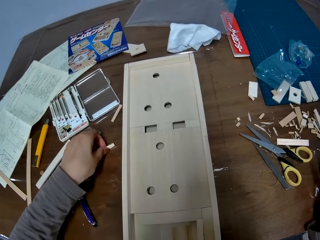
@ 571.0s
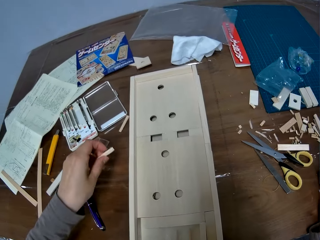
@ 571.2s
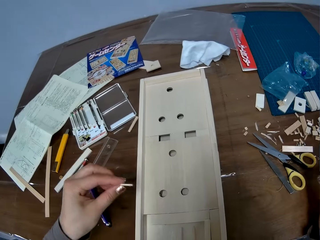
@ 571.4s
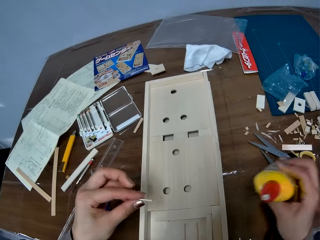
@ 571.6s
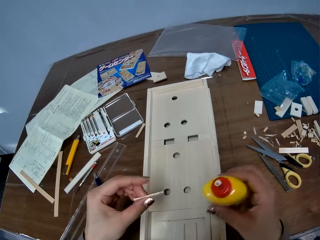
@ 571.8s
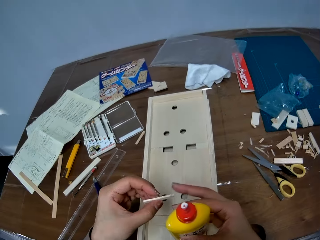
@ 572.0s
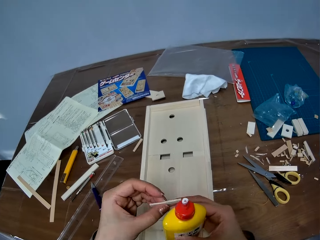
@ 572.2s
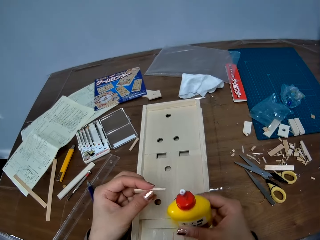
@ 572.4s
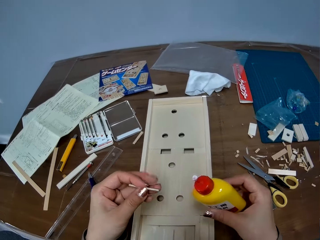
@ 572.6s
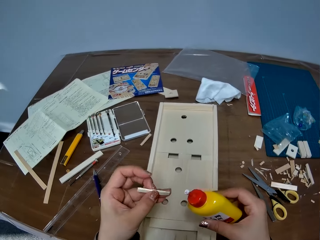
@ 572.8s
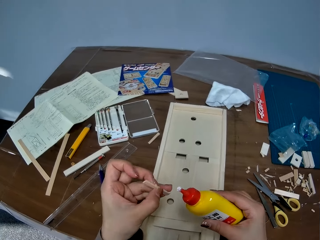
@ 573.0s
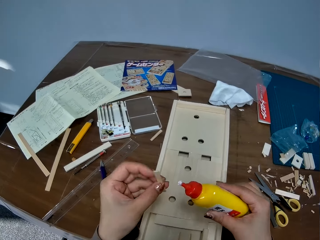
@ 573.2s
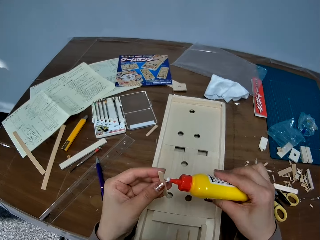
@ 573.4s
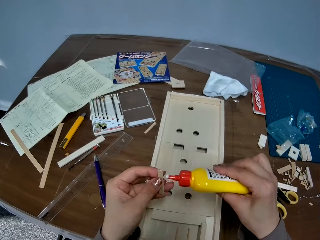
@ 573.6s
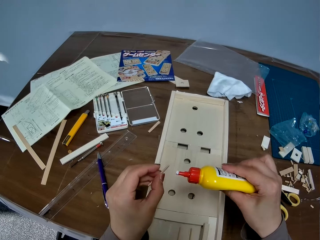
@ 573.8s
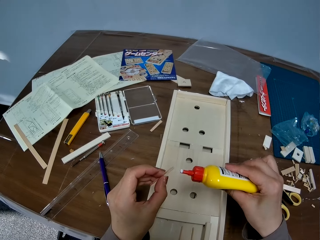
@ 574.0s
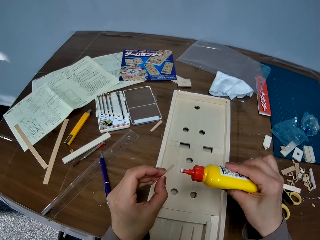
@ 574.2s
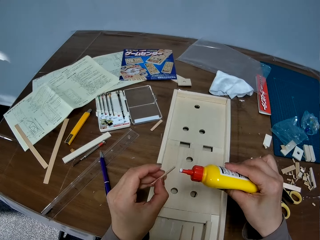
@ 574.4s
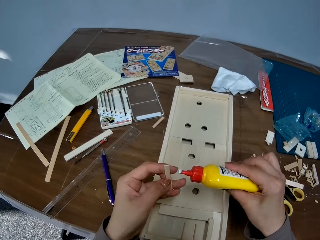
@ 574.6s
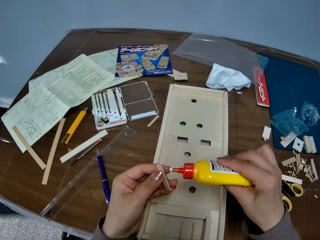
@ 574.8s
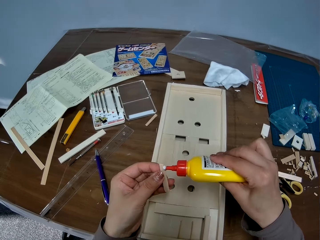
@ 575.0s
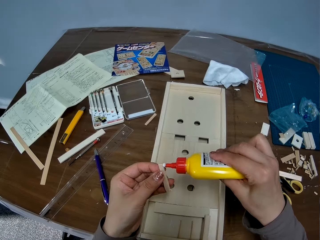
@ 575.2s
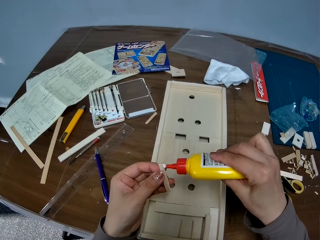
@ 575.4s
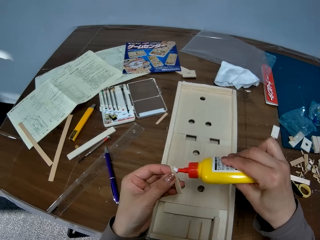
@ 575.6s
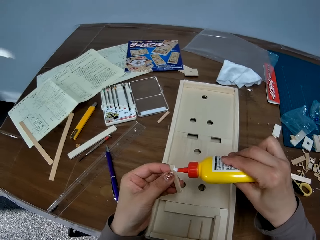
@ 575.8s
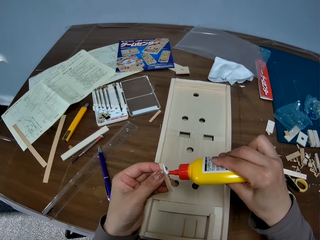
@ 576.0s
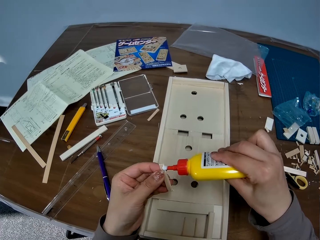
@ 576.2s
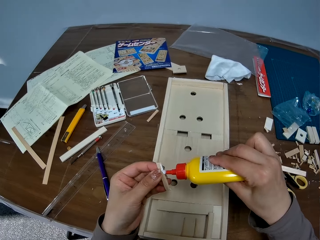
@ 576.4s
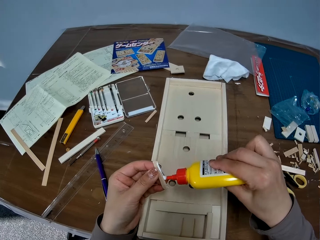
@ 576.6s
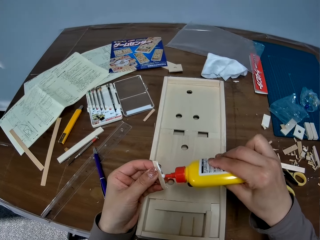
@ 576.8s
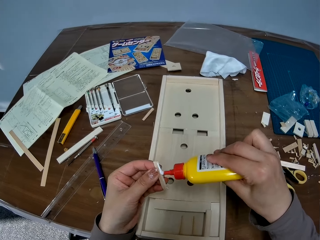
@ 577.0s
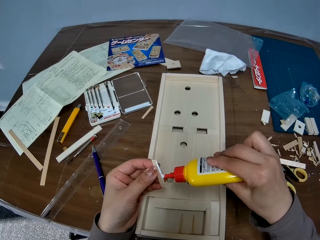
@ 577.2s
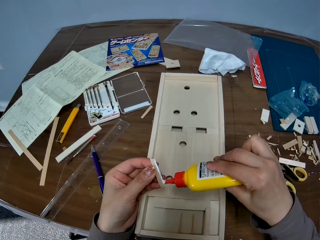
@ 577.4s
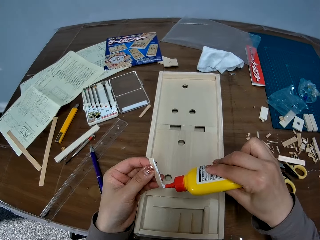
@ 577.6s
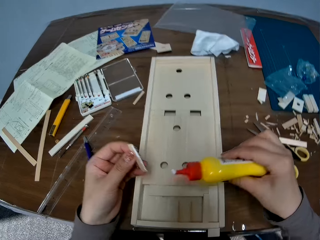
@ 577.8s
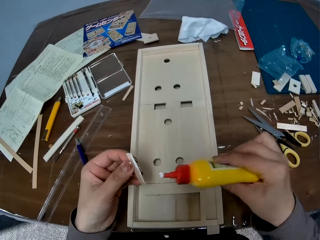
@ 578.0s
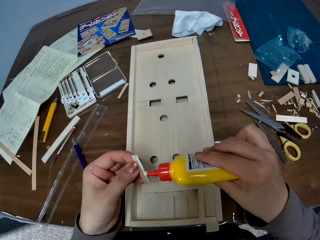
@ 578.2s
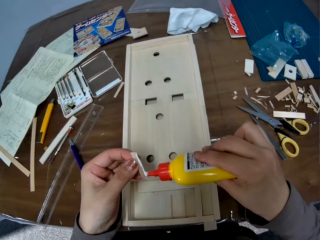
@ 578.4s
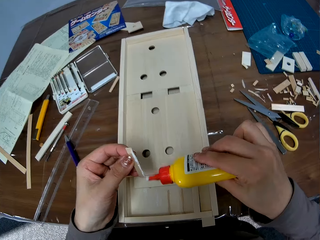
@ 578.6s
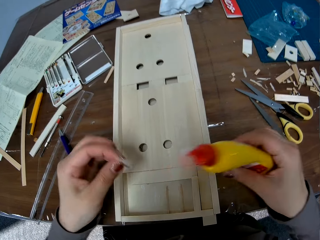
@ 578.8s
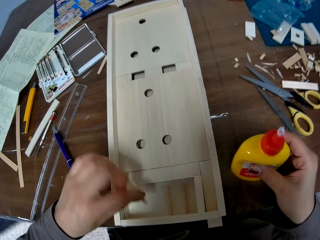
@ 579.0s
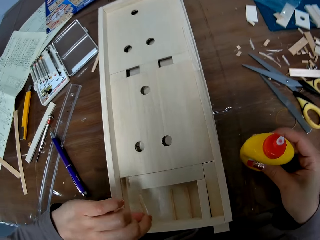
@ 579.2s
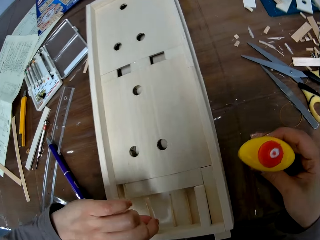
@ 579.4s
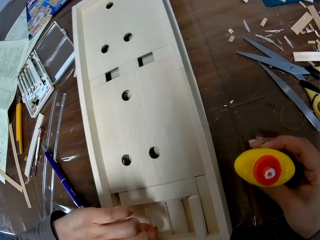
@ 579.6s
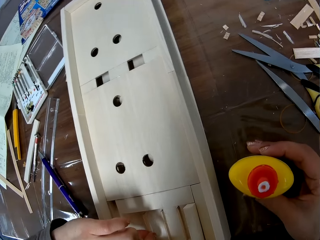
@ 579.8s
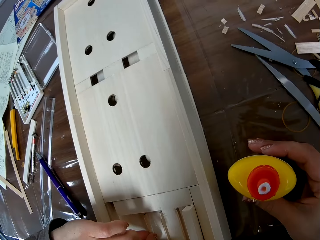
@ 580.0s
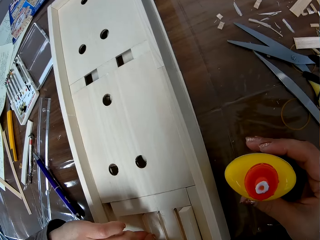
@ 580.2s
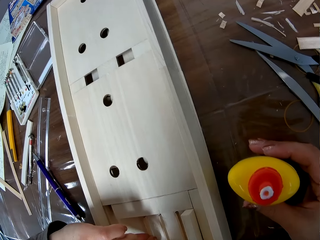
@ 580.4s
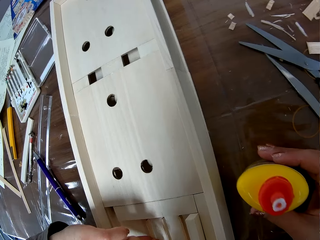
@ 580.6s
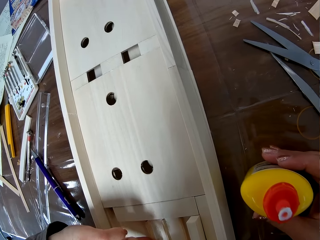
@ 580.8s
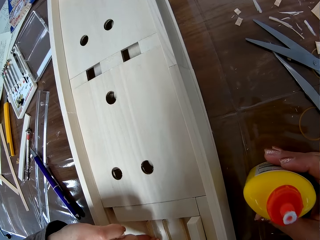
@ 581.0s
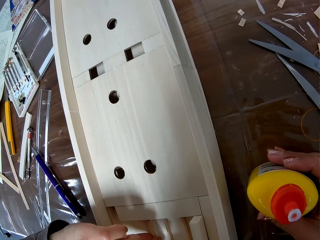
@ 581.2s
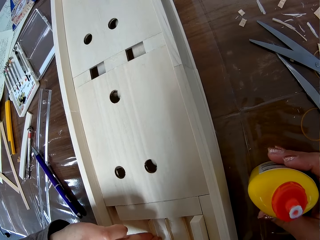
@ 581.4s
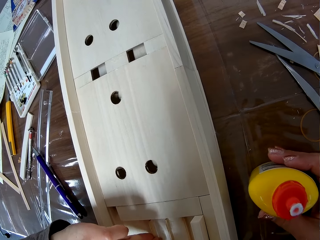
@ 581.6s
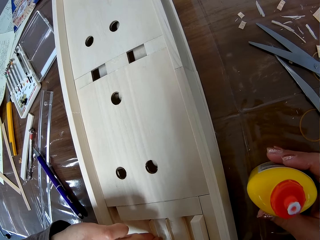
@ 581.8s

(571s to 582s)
The camera wearer picks up another piece of wood from the table. They pick up a pack of glue from the table. They apply the glue to the other piece of wood. They drop the pack of glue on the table. They attach the other piece of wood to the piece of wood.

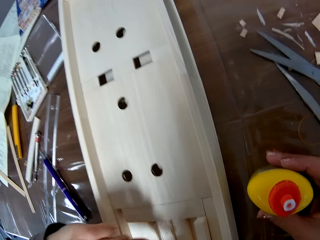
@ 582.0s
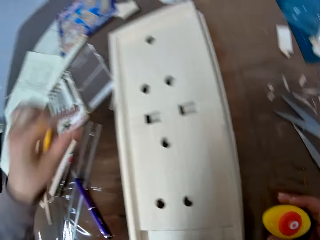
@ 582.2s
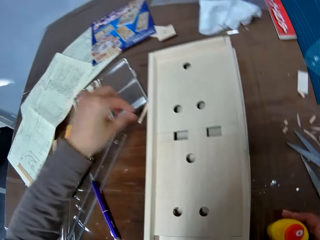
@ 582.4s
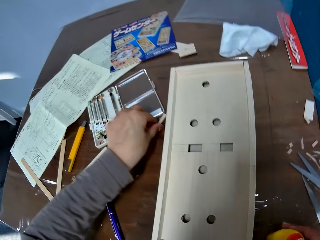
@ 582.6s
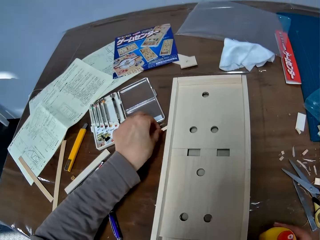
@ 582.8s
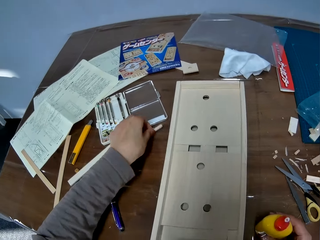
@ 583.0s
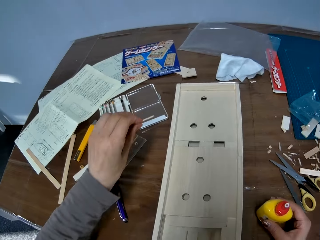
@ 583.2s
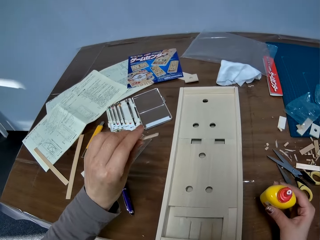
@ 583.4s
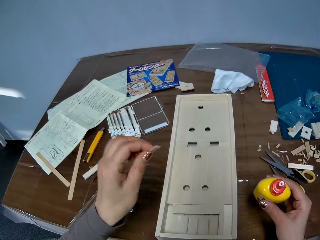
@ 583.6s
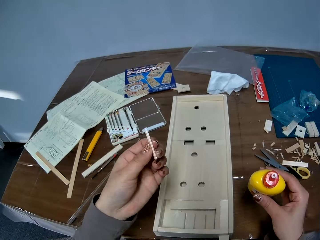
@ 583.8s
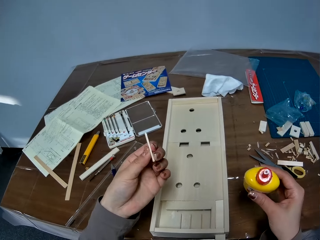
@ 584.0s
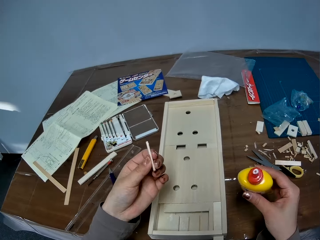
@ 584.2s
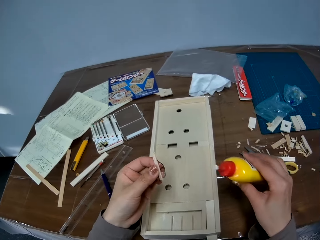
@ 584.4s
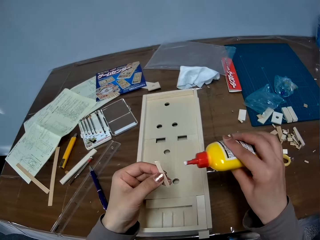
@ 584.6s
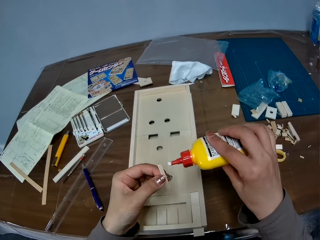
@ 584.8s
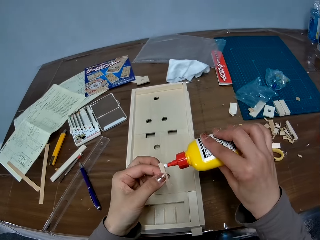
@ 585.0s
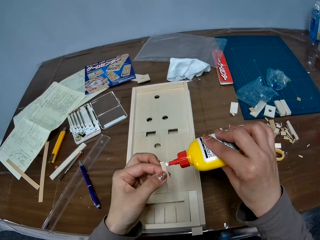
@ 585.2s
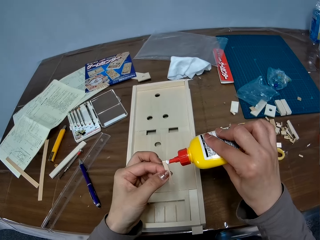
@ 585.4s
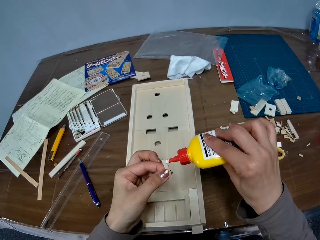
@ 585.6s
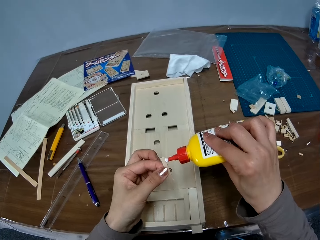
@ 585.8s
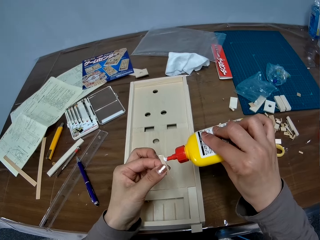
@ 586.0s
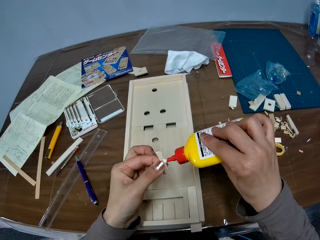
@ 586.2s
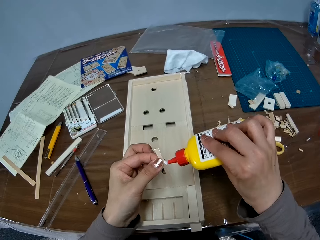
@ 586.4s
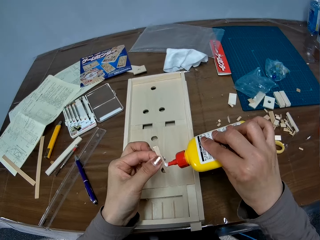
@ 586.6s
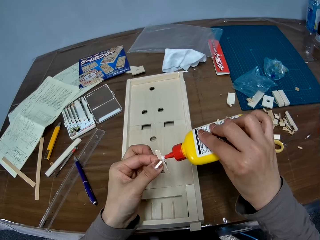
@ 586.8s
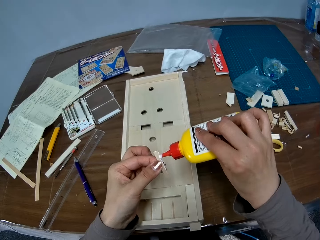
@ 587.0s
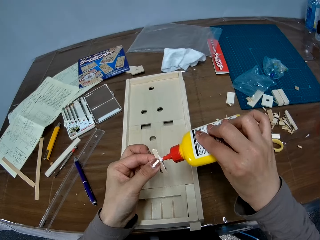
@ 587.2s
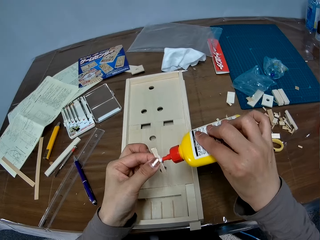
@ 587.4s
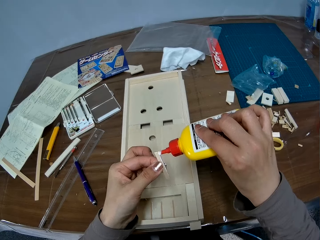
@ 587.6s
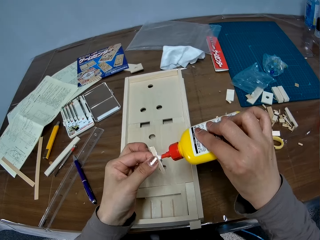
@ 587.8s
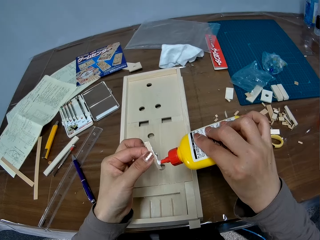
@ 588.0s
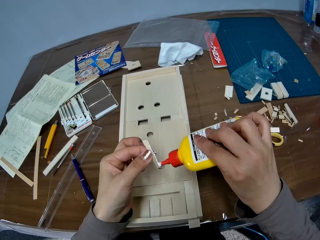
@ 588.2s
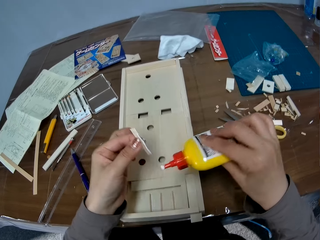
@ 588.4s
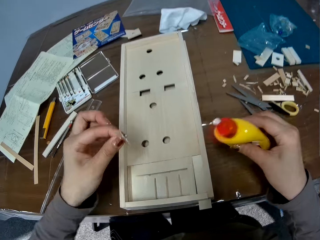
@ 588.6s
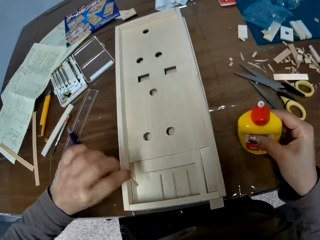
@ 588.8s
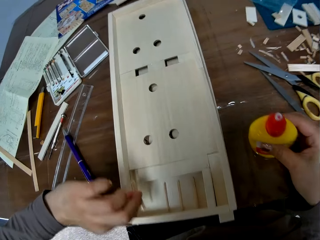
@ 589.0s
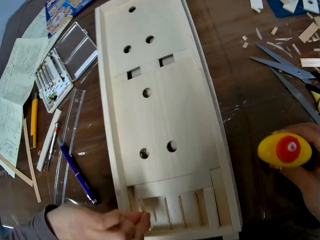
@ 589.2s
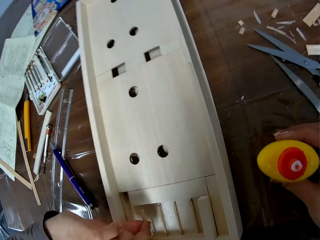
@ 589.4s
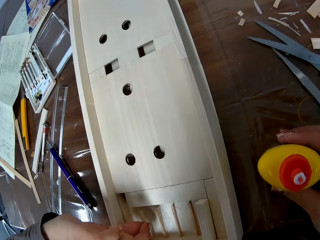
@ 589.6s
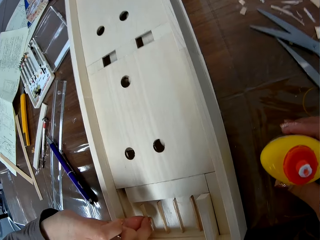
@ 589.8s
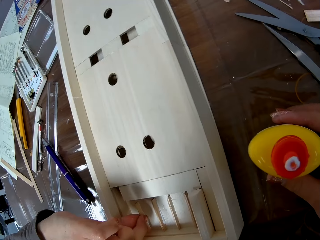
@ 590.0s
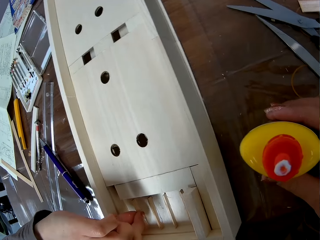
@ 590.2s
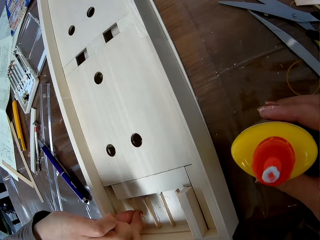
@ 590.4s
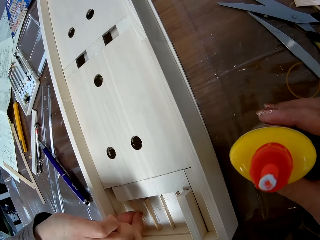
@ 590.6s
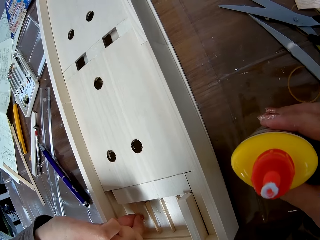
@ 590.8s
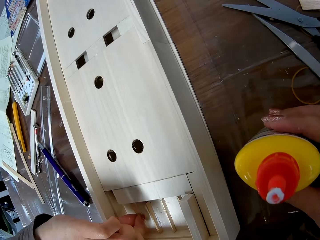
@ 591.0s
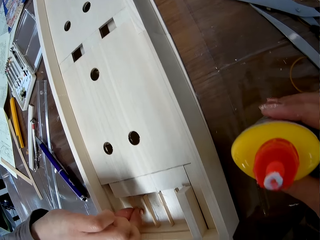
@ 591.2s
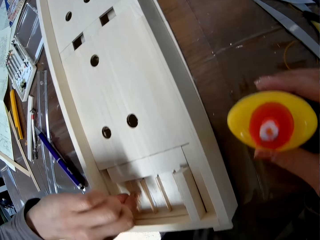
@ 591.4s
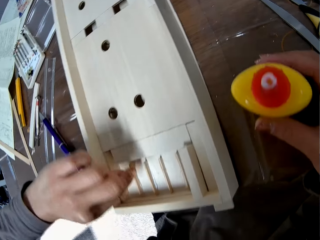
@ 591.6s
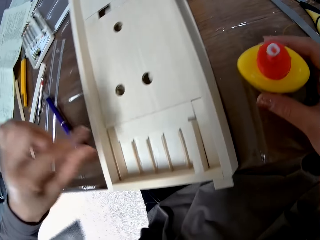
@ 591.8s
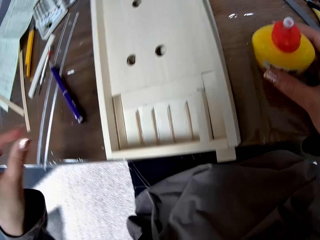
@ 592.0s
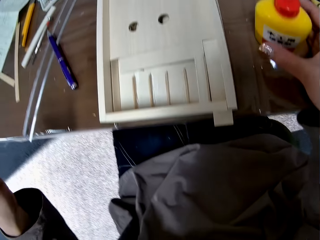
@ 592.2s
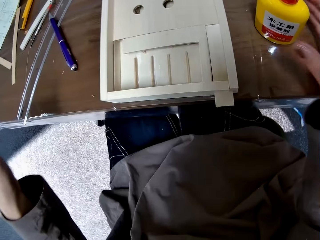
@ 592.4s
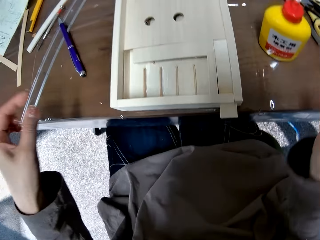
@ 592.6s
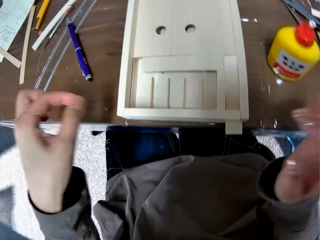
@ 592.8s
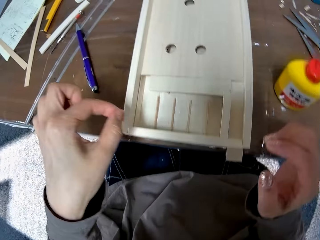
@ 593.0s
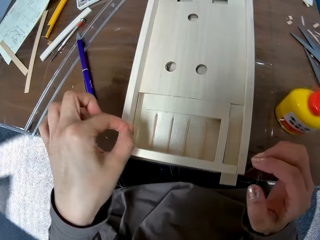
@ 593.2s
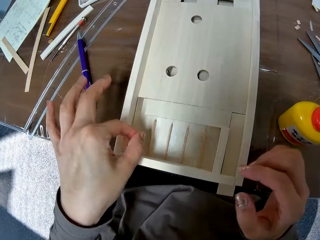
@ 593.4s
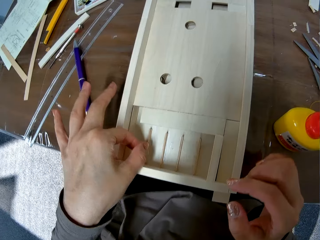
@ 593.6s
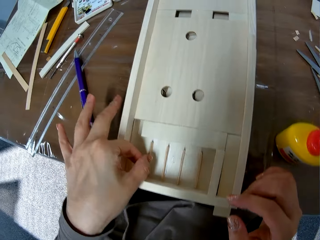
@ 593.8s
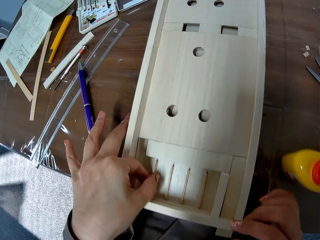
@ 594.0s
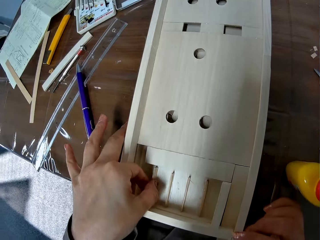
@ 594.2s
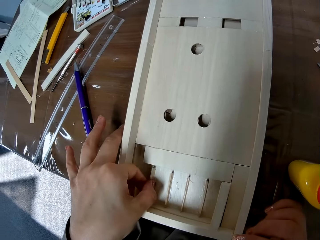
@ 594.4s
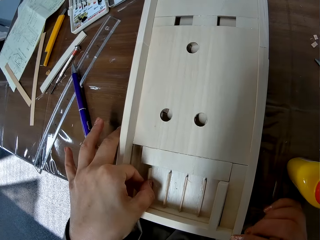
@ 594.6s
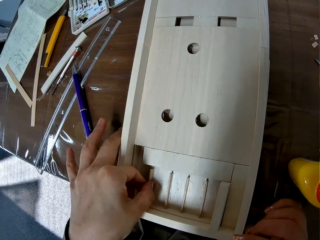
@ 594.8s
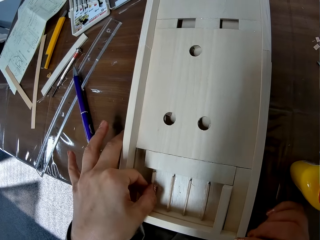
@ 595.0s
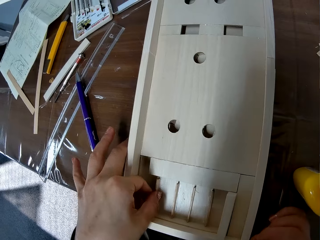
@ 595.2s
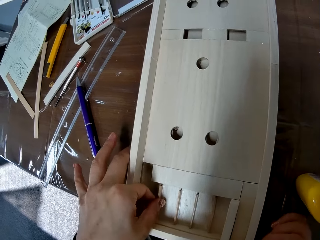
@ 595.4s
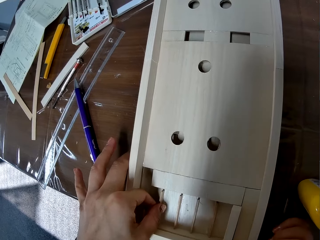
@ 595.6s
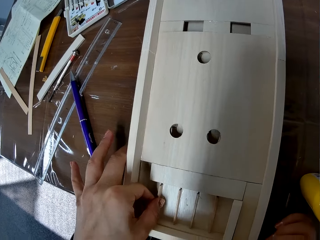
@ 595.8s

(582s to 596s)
The camera wearer picks up another piece of wood from the table. They pick up a pack of glue from the table. They apply the glue to the other piece of wood. They drop the pack of glue on the table. They attach the other piece of wood to the piece of wood. They adjust the other piece of wood on the piece of wood.
